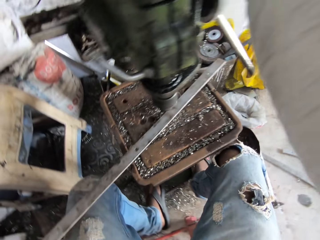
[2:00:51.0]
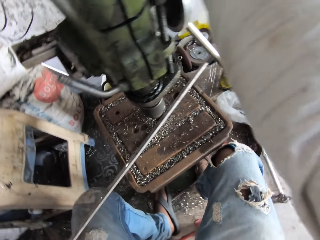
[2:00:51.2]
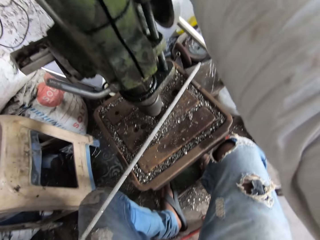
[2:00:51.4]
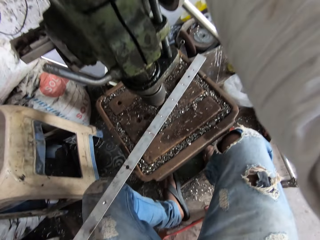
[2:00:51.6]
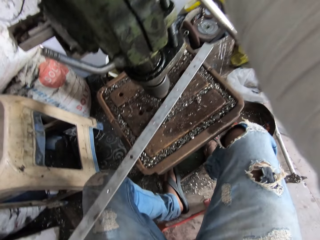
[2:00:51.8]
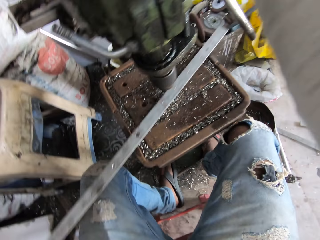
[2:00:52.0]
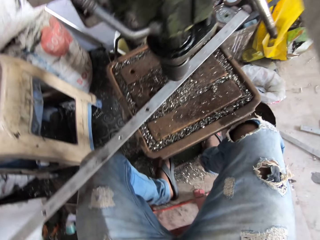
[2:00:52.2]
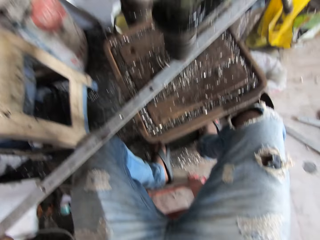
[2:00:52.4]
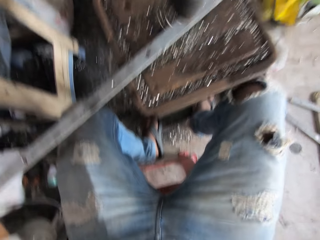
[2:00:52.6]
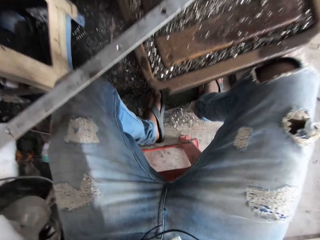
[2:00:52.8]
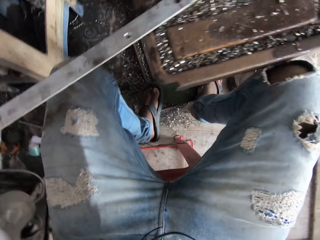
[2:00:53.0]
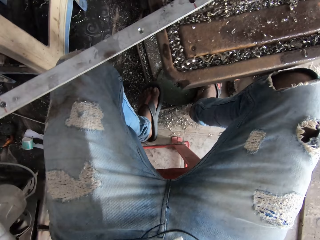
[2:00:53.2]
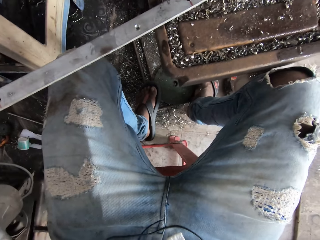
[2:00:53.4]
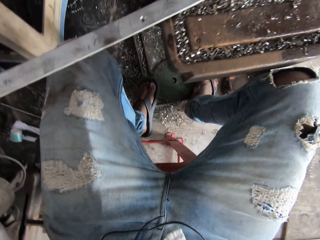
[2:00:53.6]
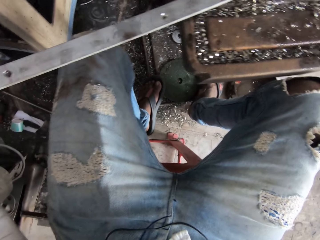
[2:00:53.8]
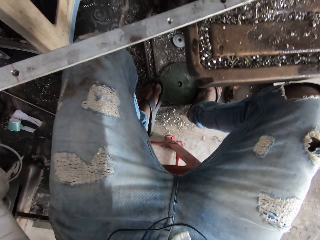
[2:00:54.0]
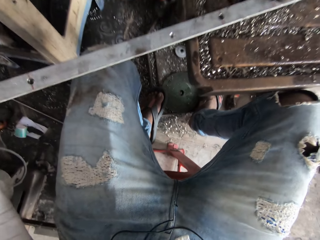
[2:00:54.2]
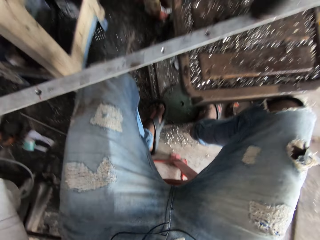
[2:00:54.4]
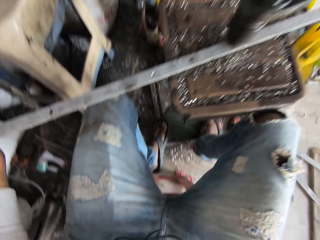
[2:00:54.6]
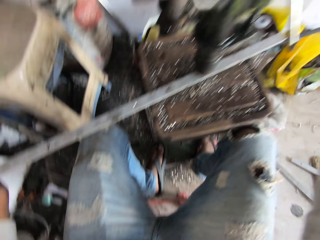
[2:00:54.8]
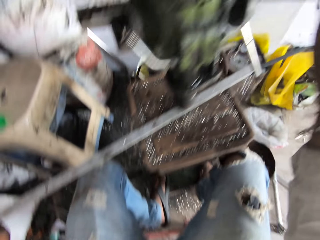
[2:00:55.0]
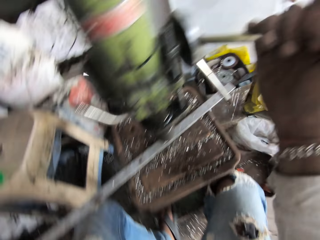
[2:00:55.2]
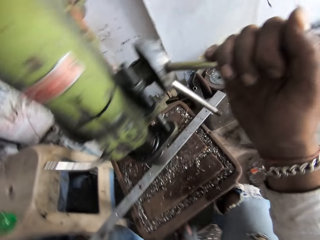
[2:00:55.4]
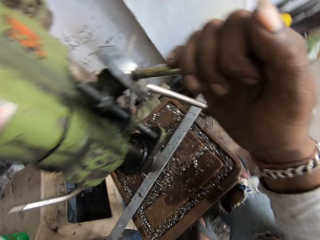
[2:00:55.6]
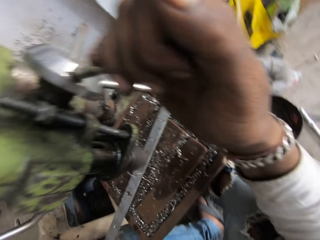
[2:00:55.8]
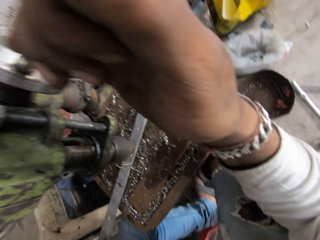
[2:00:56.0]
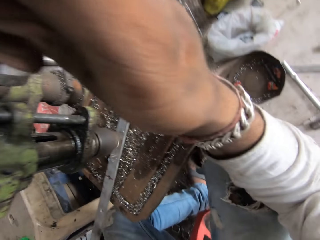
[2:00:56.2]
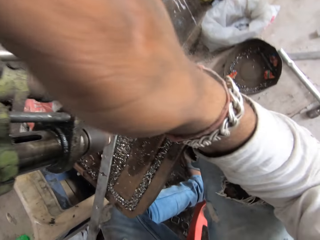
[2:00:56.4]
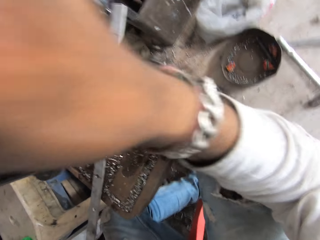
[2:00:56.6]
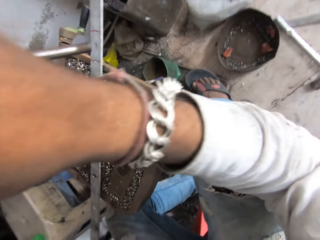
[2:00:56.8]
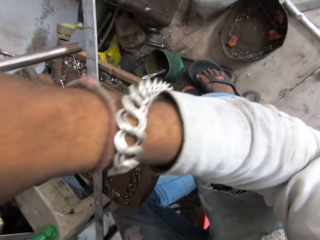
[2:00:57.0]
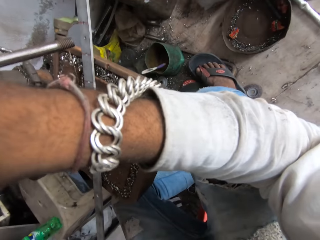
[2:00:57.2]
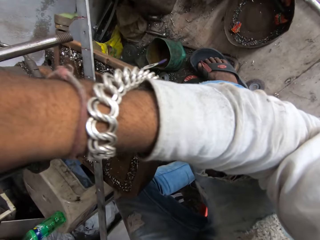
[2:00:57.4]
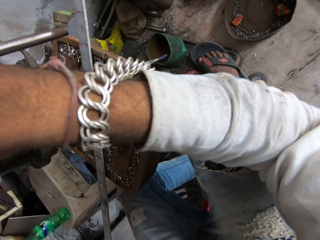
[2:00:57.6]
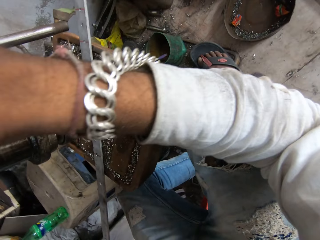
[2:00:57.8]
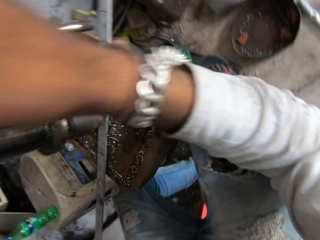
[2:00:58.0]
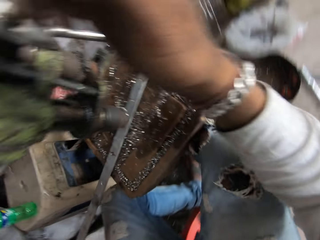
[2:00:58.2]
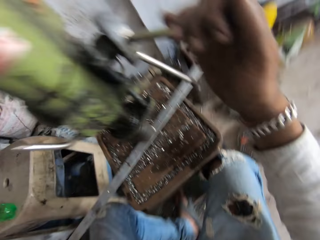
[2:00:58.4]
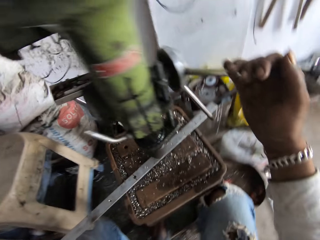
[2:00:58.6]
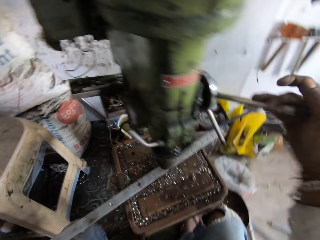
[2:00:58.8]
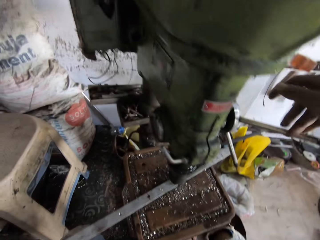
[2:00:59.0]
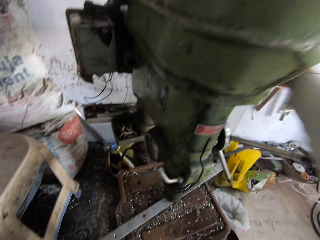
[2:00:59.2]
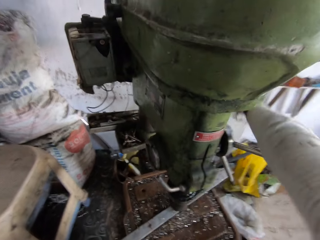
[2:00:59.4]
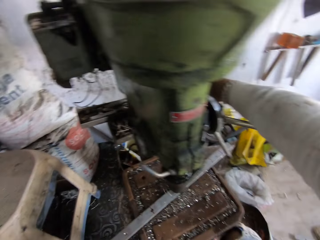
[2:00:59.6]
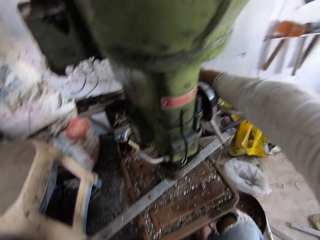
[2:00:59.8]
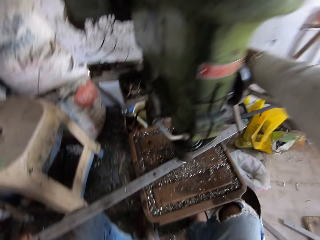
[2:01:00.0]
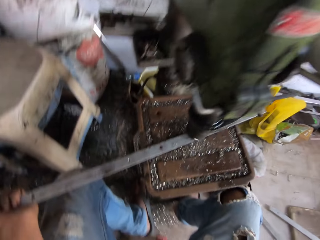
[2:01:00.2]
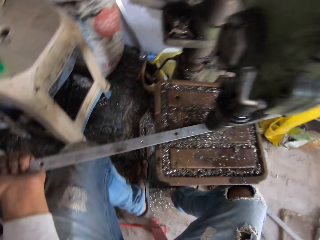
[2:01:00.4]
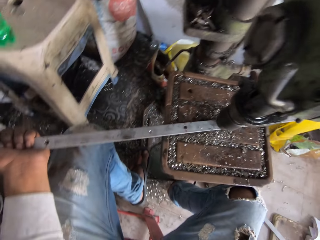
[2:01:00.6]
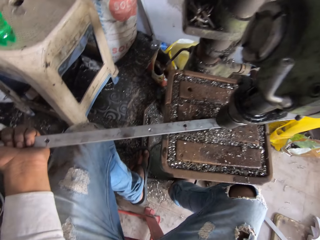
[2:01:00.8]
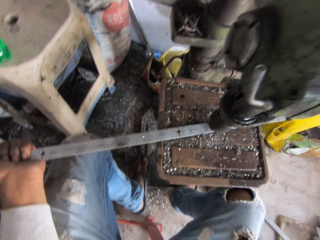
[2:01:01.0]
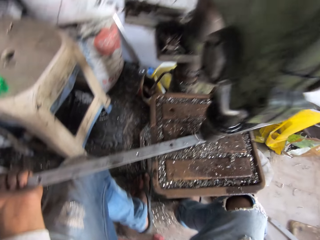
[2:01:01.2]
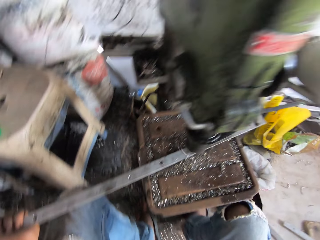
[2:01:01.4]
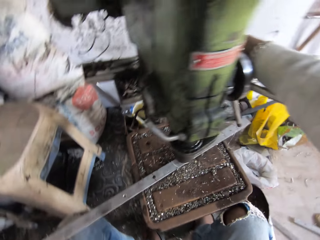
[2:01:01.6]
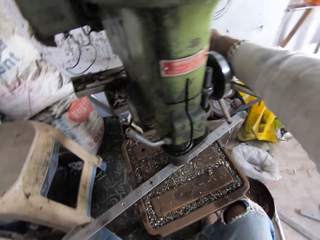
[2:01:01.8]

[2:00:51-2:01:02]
The camera wearer rotates a metal bar. They hold the metal strip. They make a hole in the metal bar. They control the machine. They make a hole in the metal bar.

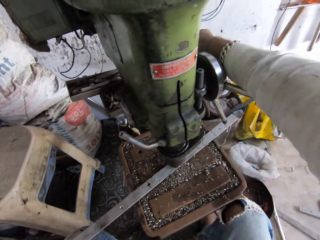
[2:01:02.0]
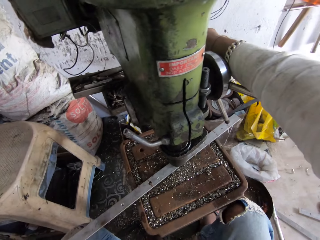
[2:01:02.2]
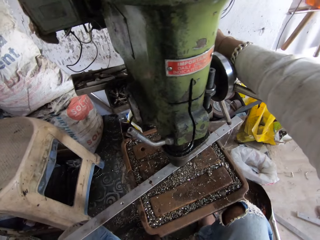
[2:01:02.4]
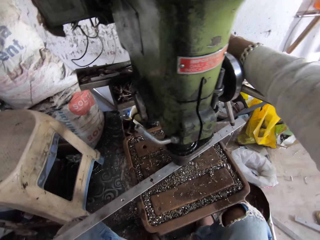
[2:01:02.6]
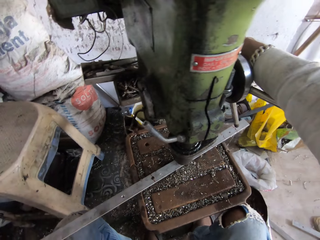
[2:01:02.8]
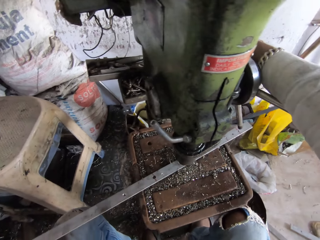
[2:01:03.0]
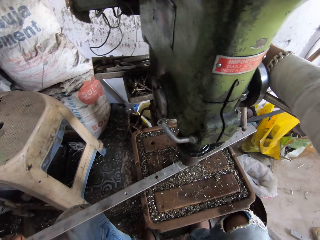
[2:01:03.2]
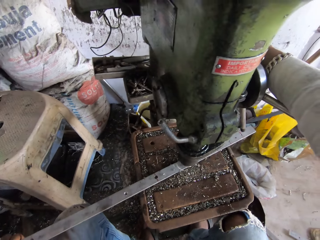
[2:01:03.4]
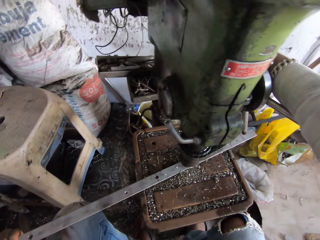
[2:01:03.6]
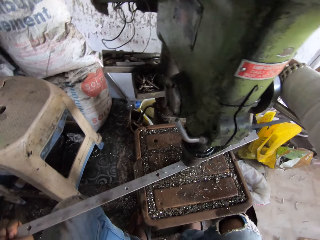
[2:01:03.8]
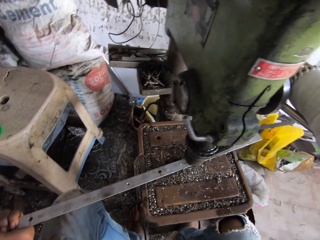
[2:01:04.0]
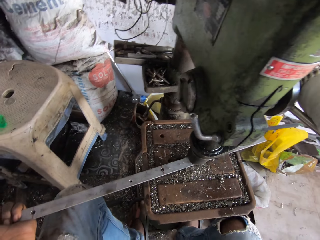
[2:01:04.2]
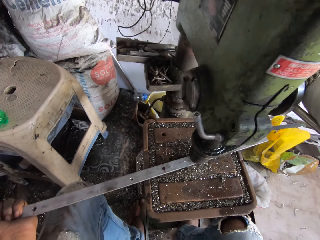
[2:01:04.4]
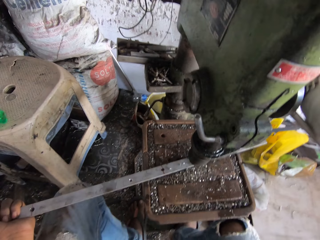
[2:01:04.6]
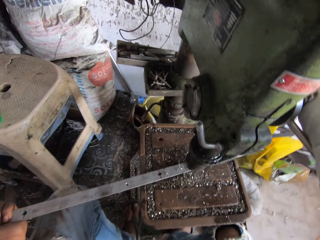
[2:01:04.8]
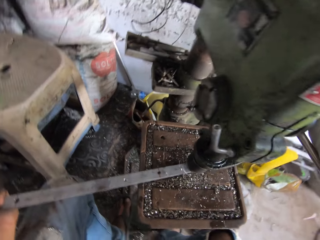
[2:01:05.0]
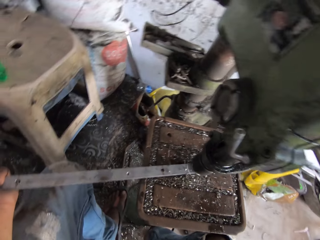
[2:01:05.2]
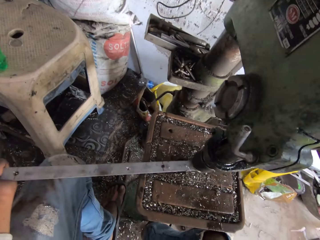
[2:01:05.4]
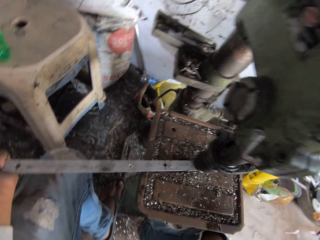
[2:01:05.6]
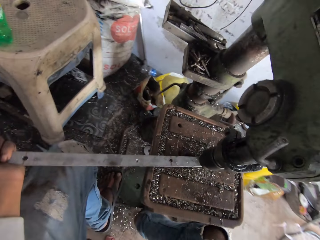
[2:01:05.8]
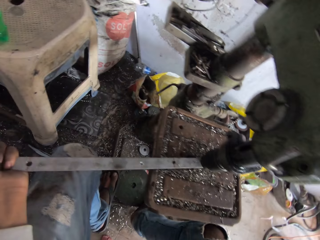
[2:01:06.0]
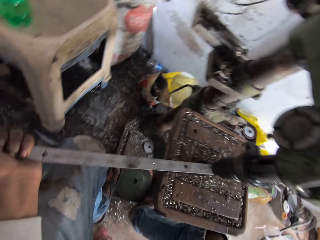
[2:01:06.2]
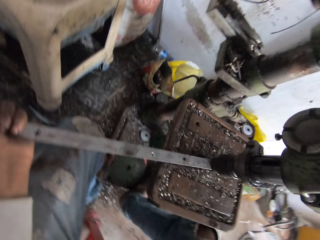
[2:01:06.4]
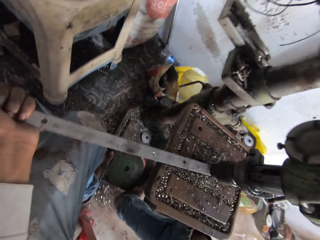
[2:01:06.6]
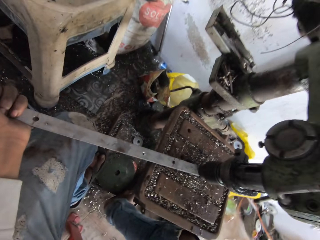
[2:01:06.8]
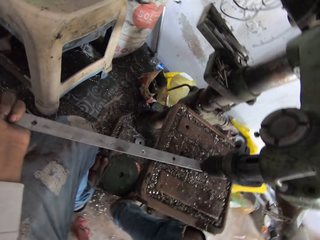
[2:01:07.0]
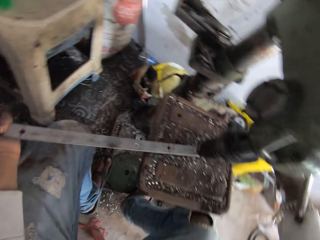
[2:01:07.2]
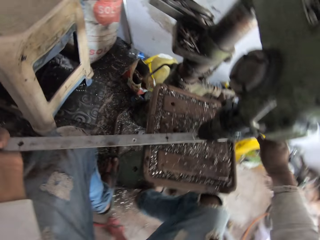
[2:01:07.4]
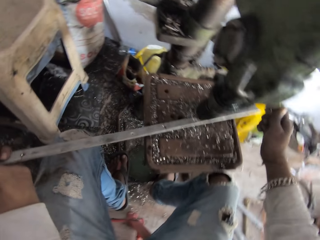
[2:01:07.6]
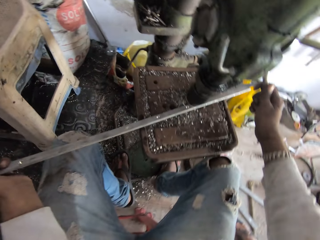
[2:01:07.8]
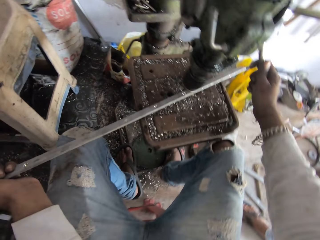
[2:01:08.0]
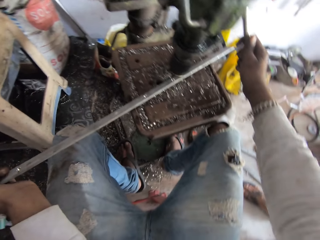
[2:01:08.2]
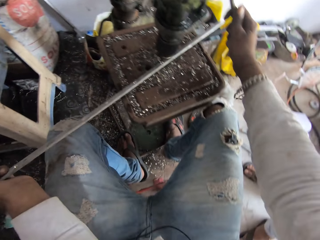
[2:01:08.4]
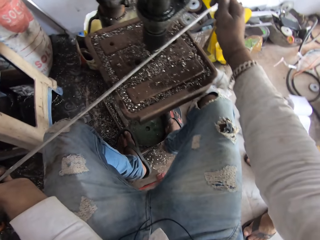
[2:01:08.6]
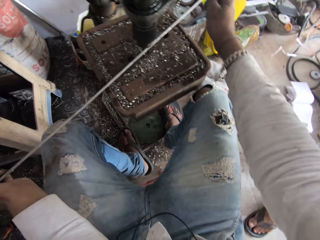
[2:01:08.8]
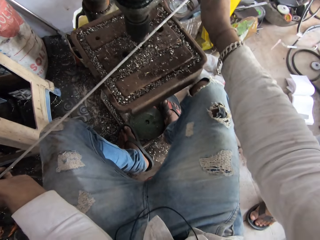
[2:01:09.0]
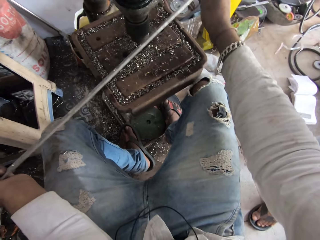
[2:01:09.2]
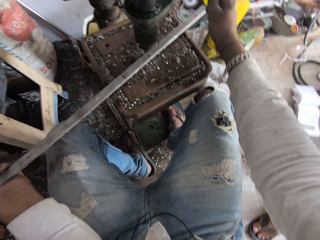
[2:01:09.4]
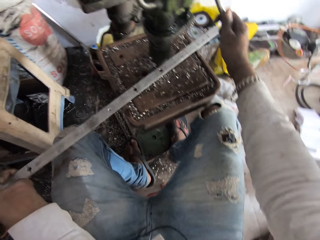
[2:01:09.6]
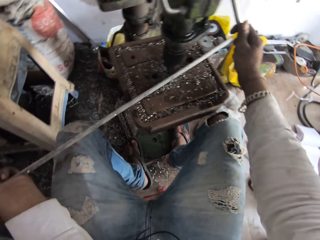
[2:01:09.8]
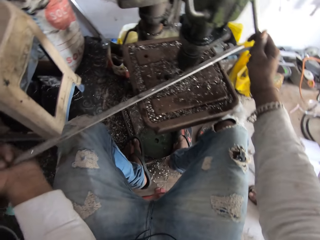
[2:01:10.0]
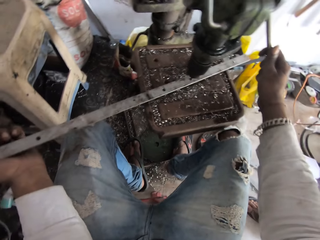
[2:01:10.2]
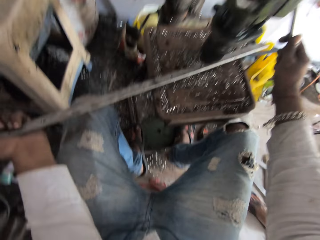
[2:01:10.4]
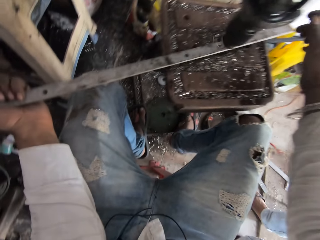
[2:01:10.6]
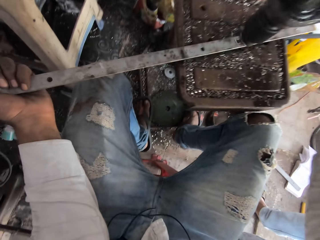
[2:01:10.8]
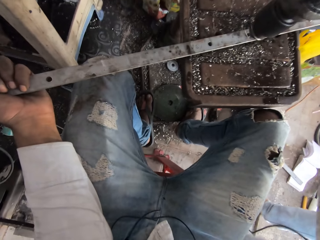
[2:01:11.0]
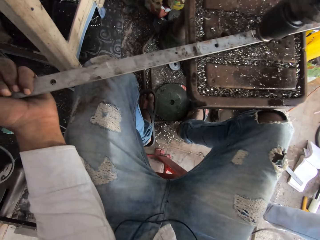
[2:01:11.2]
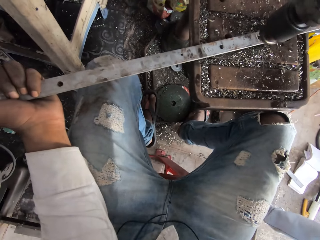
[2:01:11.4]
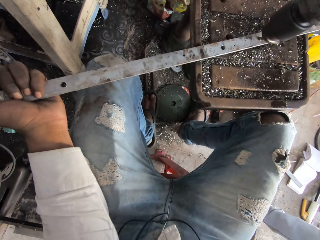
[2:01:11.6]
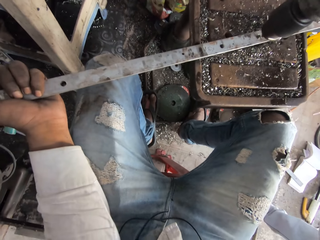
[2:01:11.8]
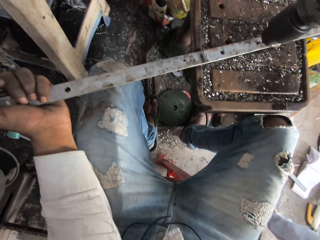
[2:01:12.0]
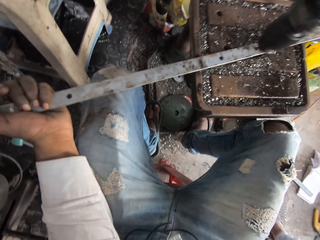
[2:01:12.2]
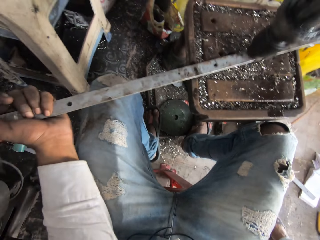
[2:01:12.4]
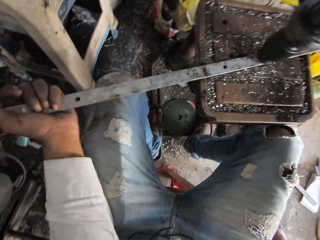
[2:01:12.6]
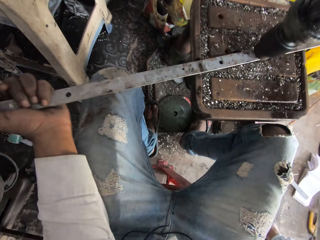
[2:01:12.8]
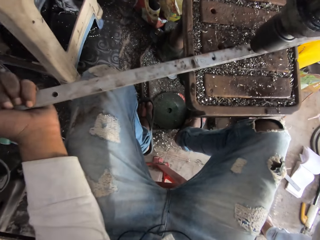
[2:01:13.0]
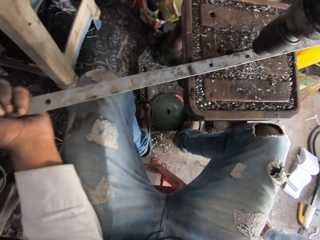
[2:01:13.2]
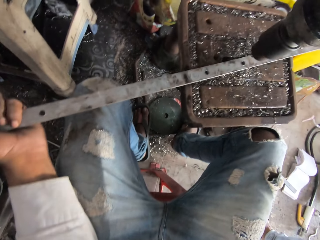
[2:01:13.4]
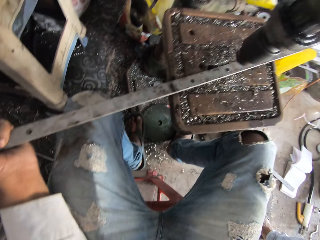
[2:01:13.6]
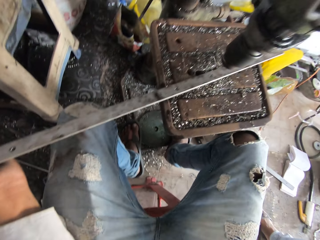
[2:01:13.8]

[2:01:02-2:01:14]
The camera wearer makes a hole on a metal strip. They control the machine. They make a hole in the metal bar.
